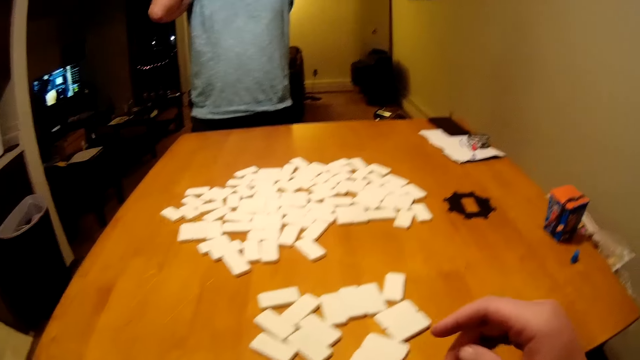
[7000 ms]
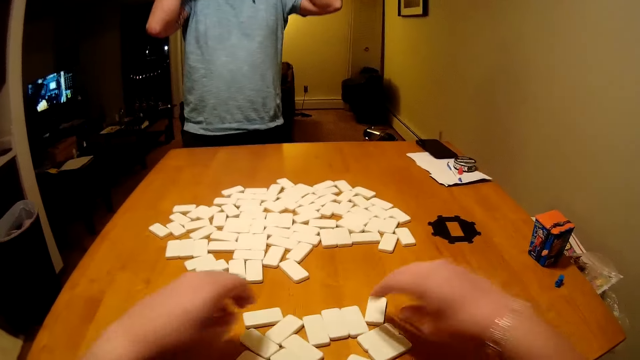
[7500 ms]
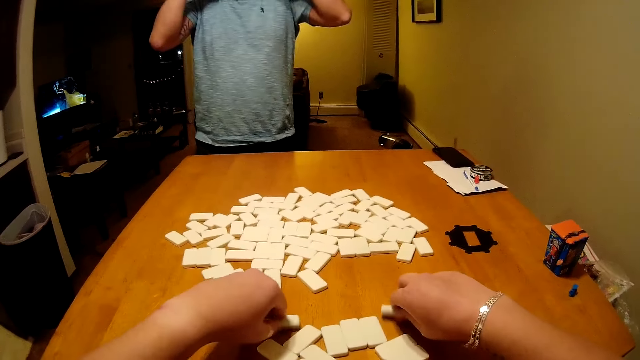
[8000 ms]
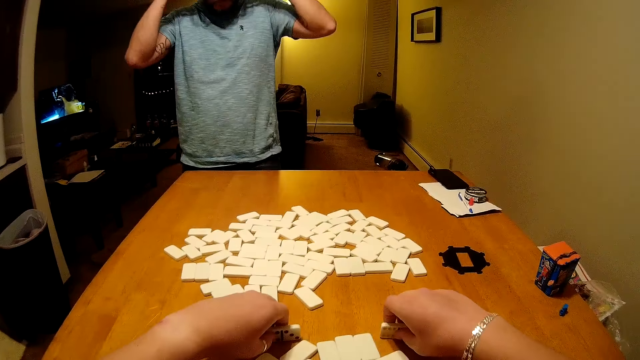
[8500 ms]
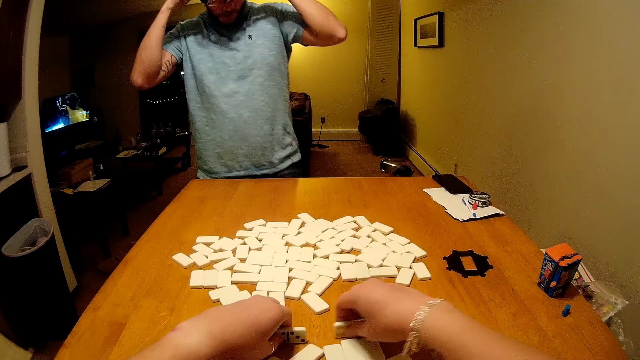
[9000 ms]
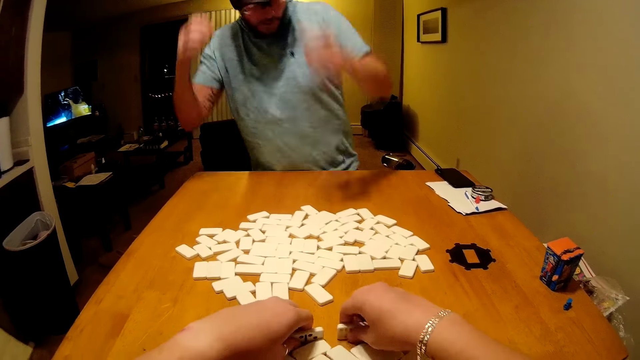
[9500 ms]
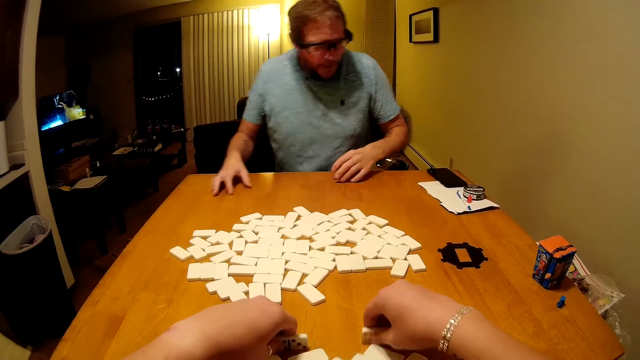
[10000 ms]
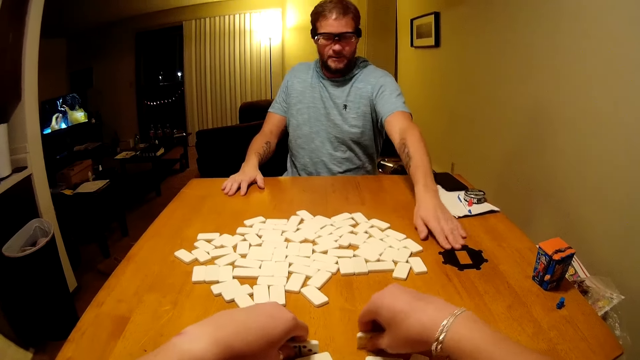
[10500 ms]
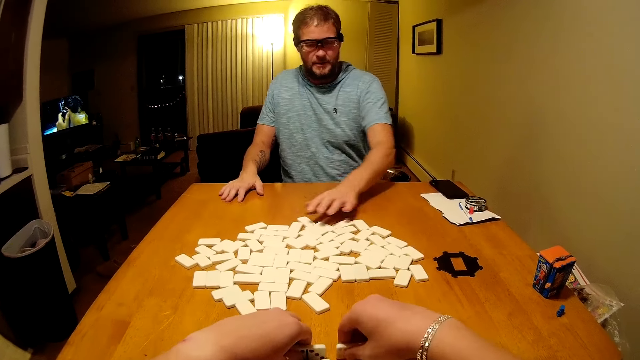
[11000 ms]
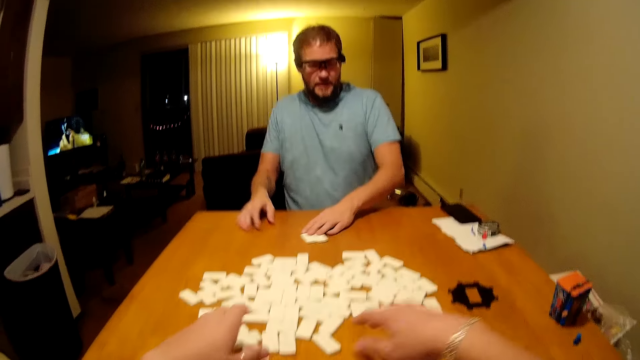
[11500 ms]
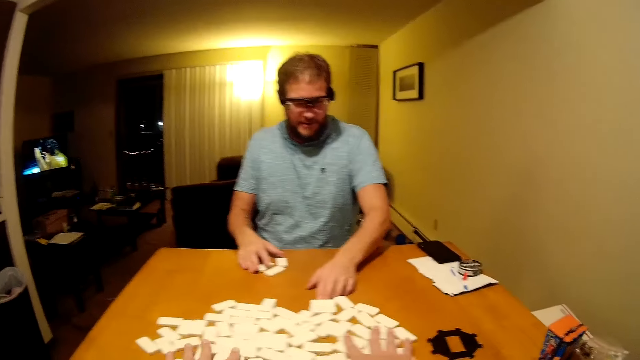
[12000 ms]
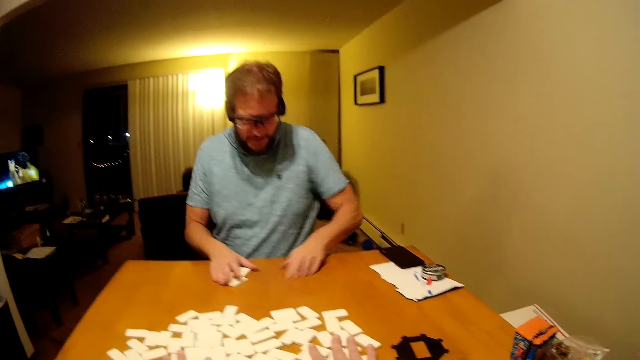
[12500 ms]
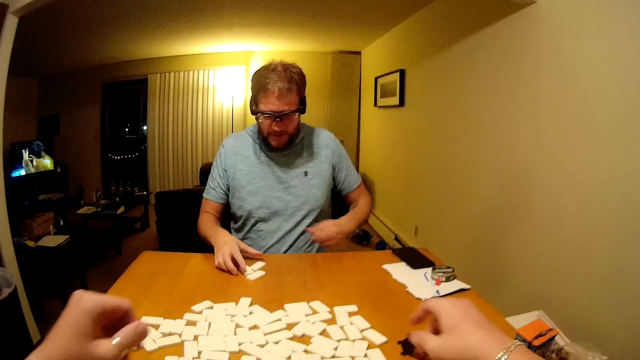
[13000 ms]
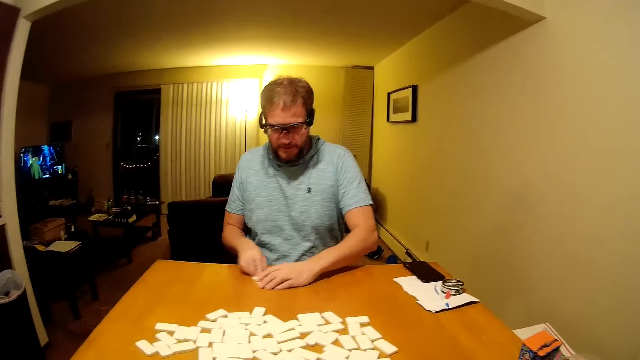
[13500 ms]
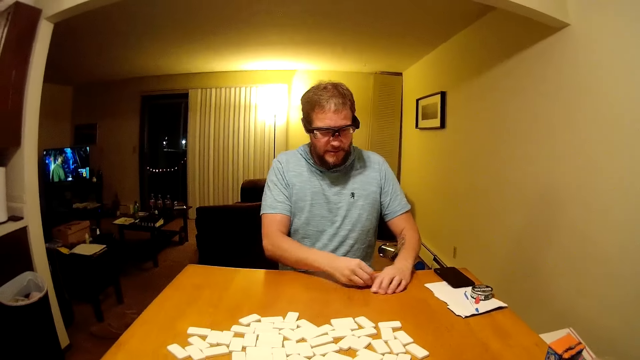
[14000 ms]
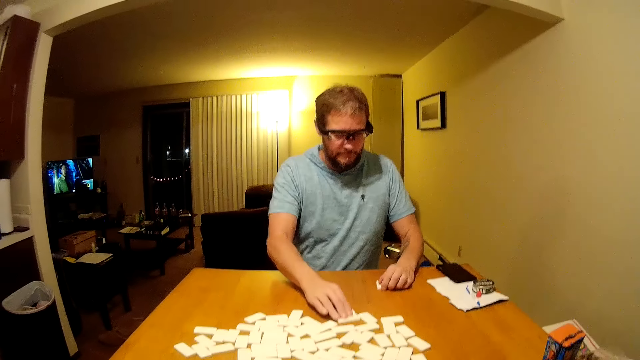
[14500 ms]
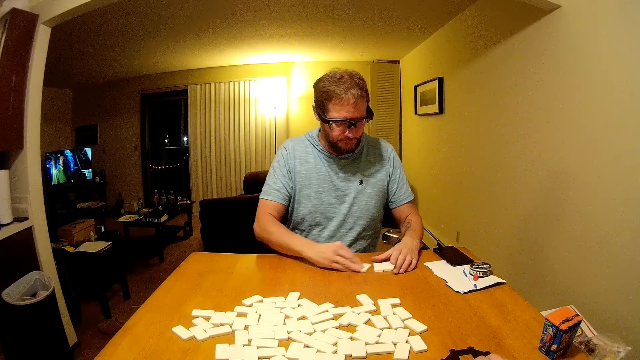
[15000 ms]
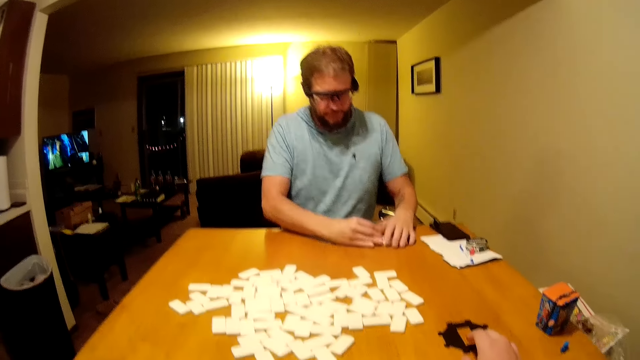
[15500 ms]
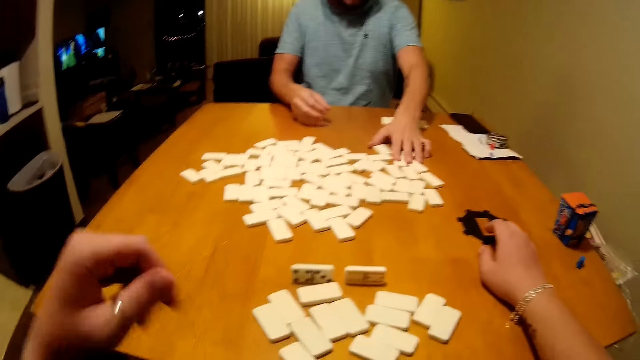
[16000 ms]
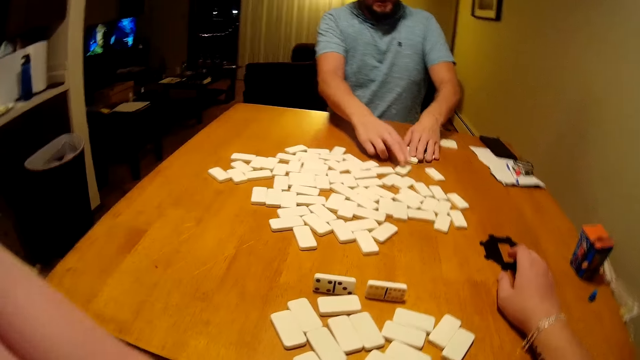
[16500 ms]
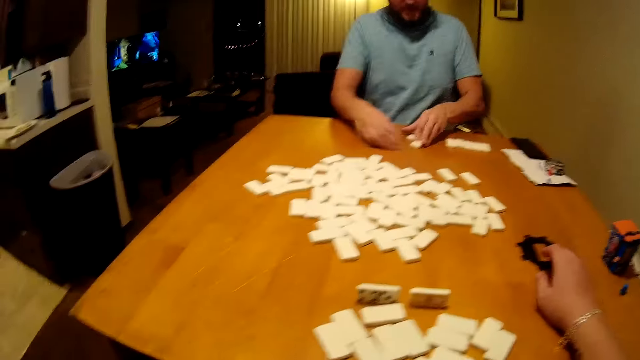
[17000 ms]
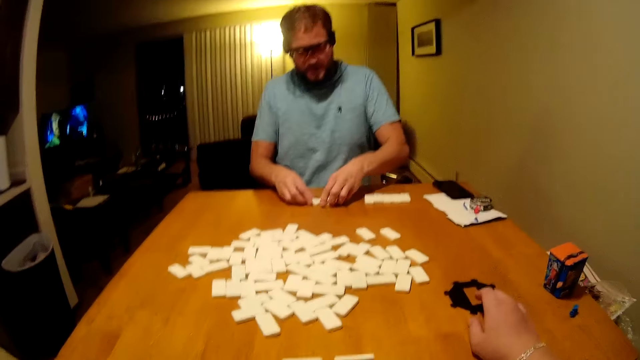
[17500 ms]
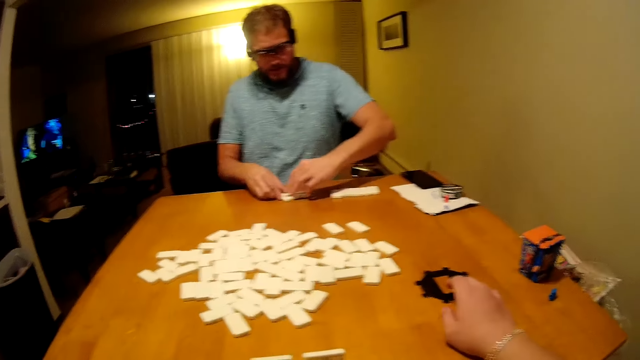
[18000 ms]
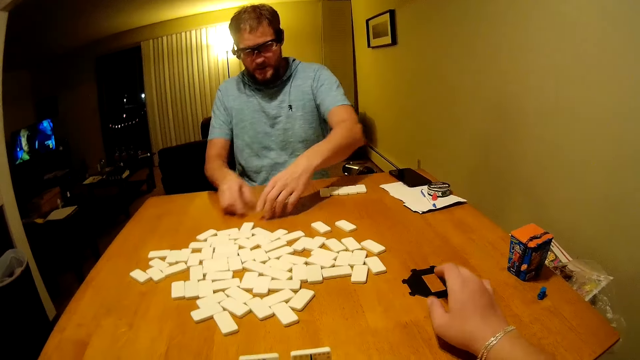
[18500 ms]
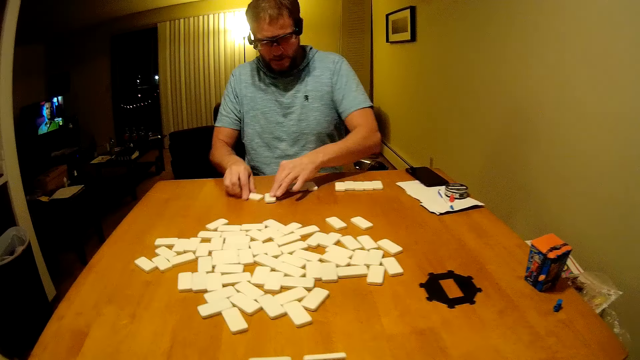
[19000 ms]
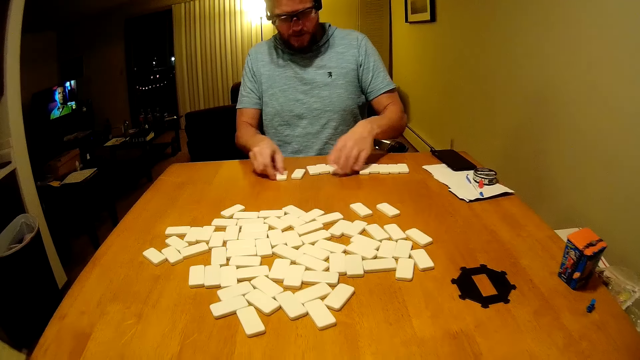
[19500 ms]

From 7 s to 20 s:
A man touches the camera. The camera wearer turns domino pieces on the table. They move the domino pieces on the table. The man sits on the chair, touches a plastic piece on the table, moves the domino pieces on the table, and arranges the word game boards. The camera wearer moves the domino pieces on the table. The man wipes the table. The camera wearer moves the domino pieces on the table. They touch the nose.

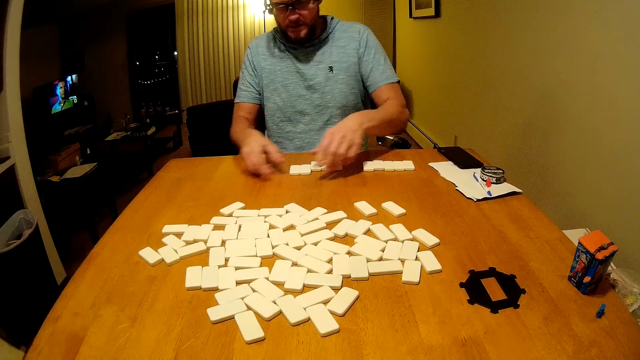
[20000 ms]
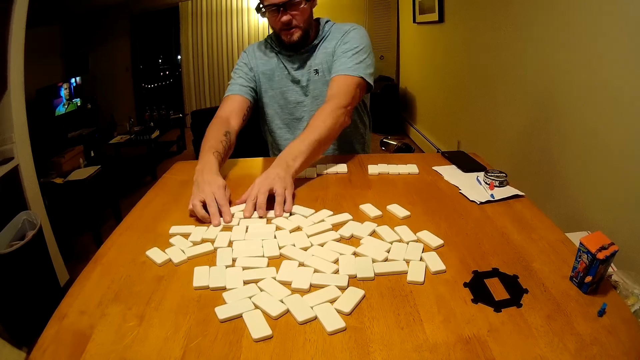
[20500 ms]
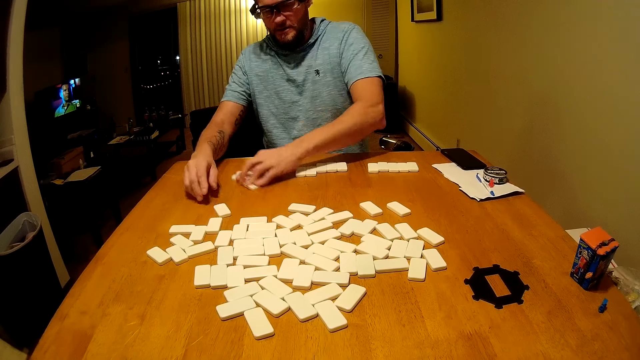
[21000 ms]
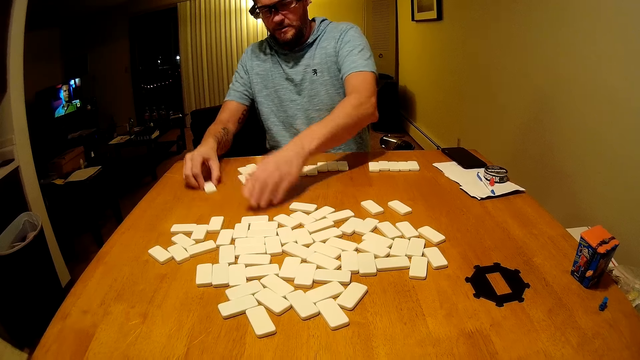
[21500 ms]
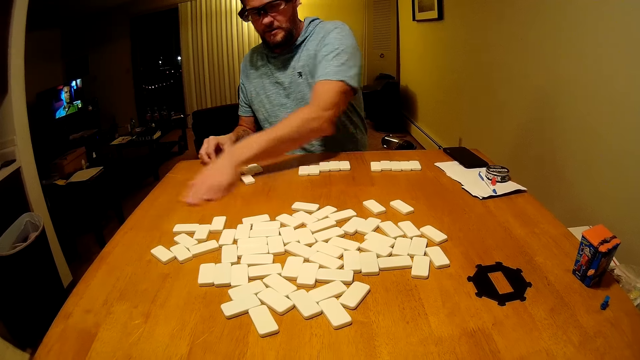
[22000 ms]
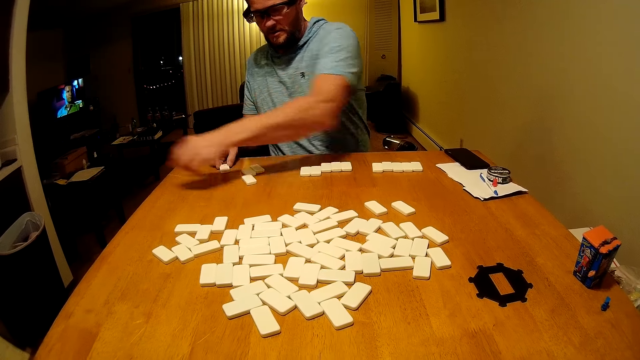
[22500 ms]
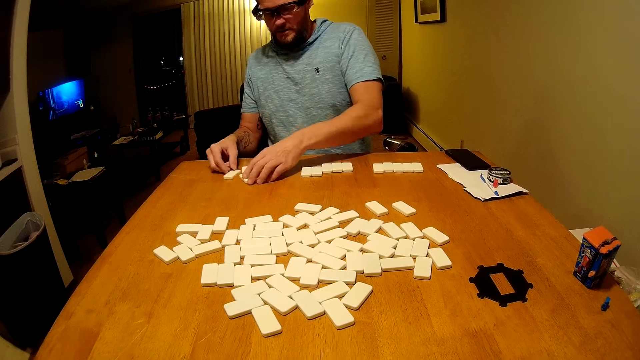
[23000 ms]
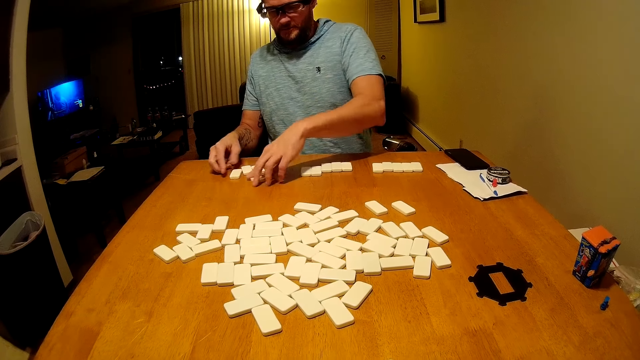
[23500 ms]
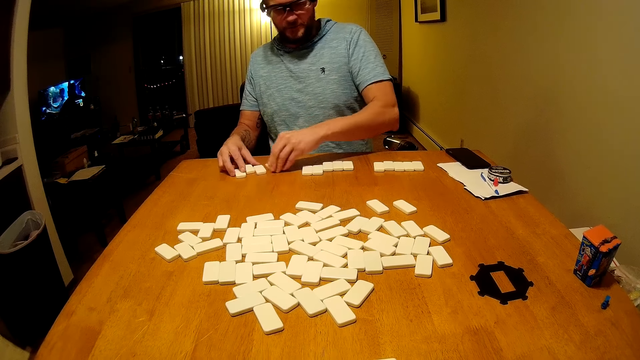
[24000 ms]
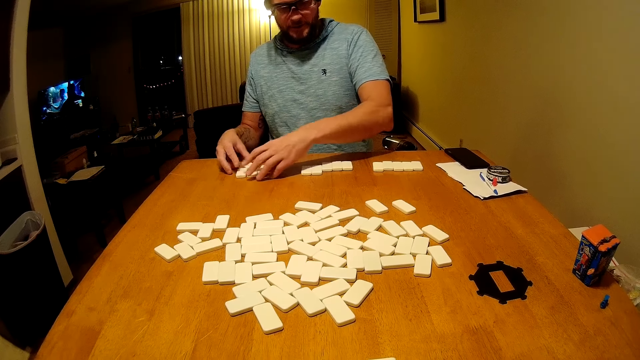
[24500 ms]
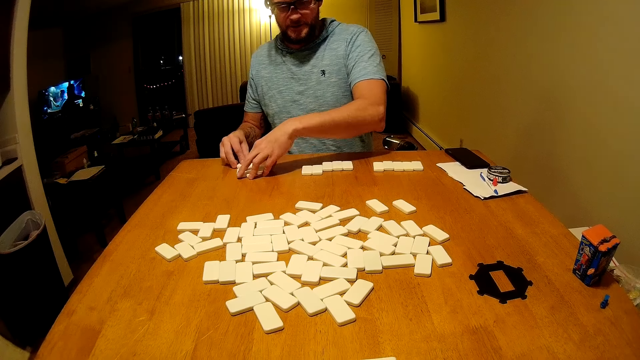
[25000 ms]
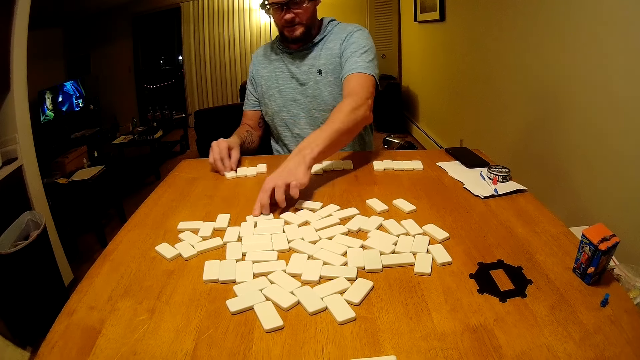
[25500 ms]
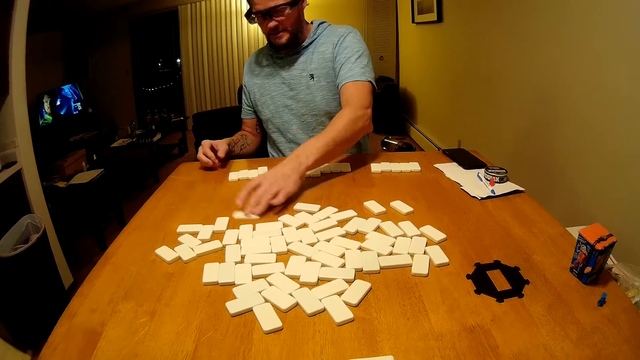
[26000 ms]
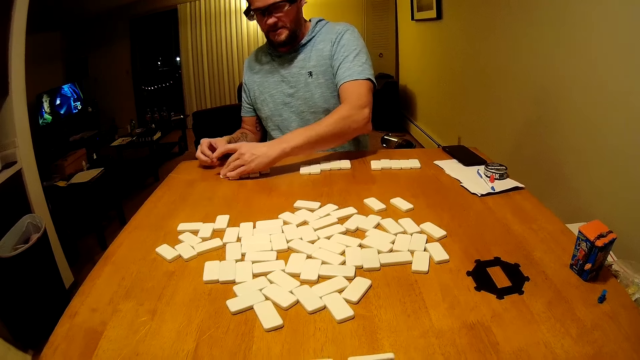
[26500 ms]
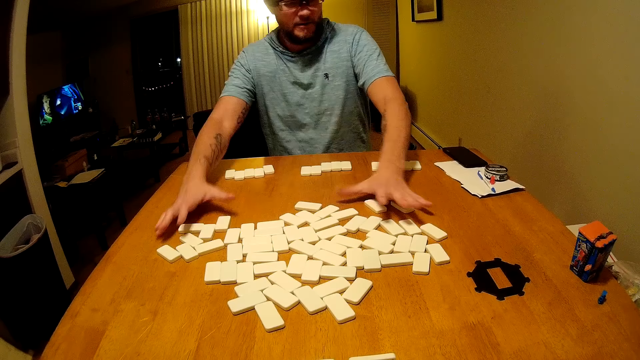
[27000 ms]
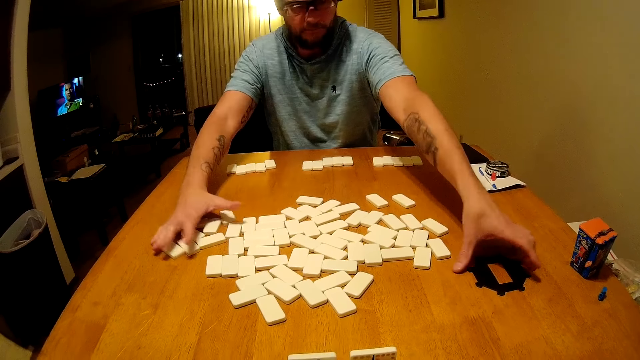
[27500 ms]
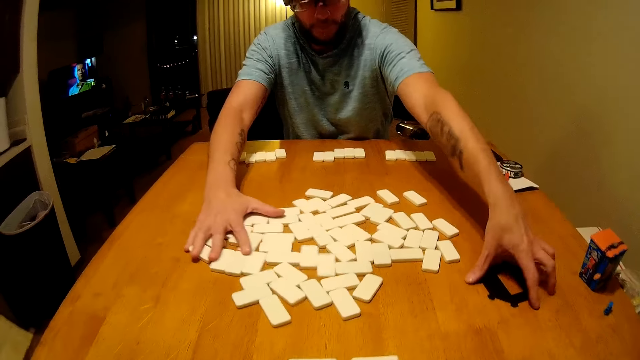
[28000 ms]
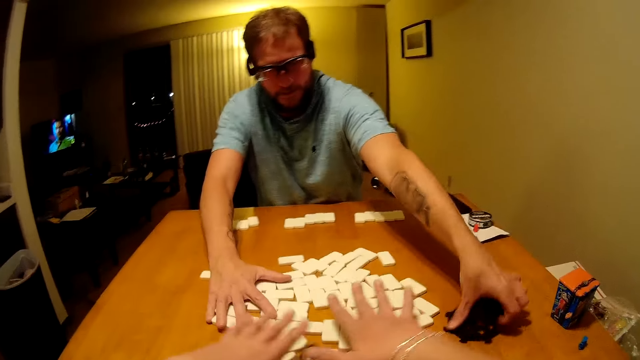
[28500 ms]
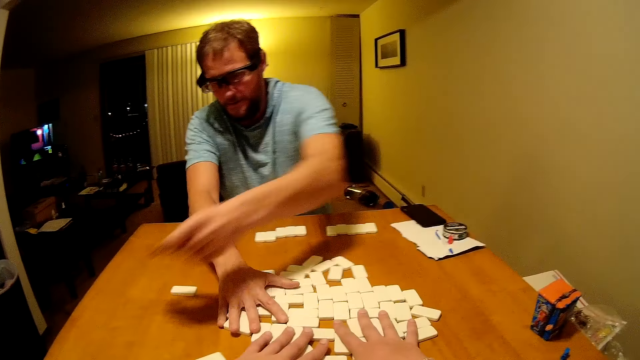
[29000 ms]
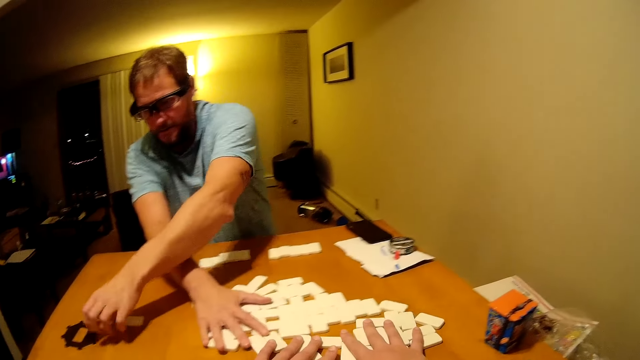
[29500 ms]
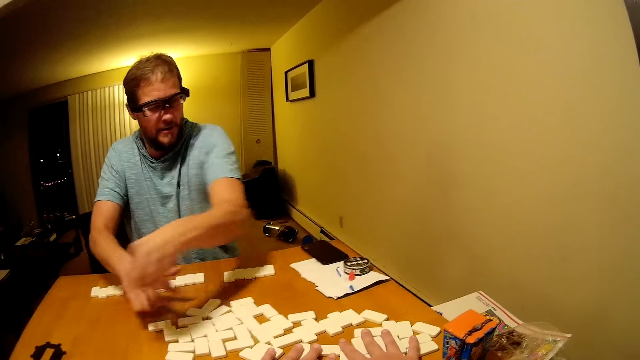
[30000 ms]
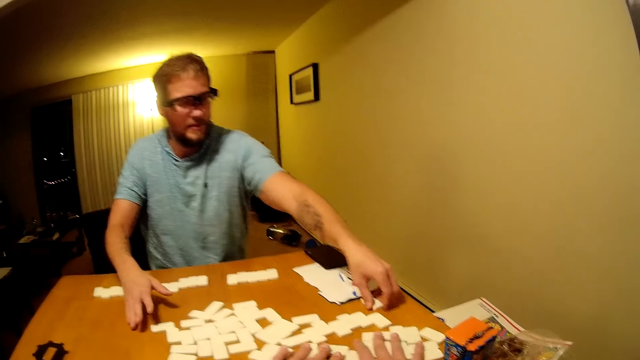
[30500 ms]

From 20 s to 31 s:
A man moves the word game boards. The man wipes the table, arranges domino pieces on the table, and arranges the word game boards. He moves a domino piece on the table and moves the word game boards. He moves the domino pieces on the table and picks up a plastic paper. The camera wearer moves the domino pieces on the table. The man places the plastic piece on the table, picks up a domino piece, and places the domino piece on the table.
